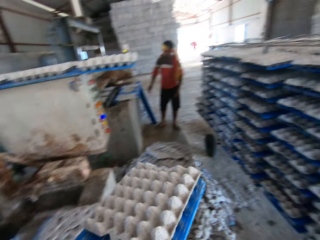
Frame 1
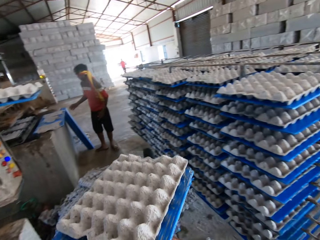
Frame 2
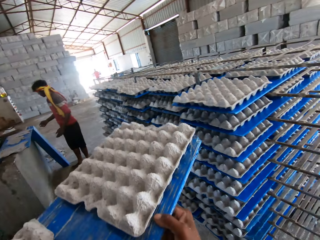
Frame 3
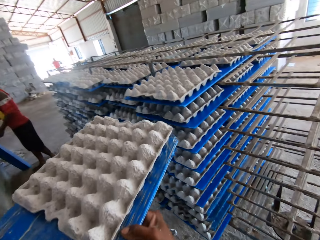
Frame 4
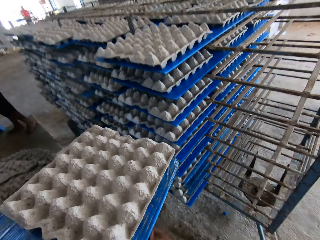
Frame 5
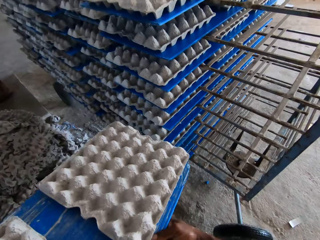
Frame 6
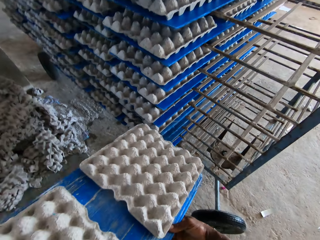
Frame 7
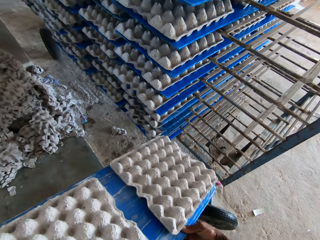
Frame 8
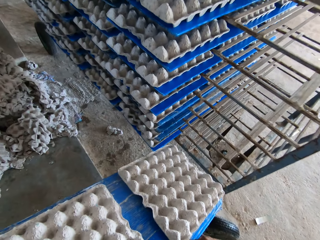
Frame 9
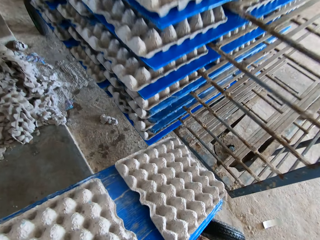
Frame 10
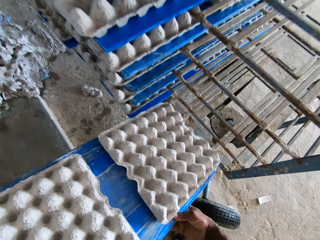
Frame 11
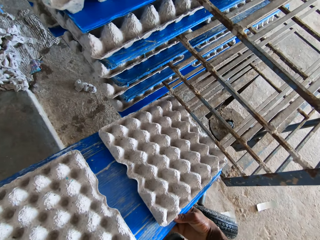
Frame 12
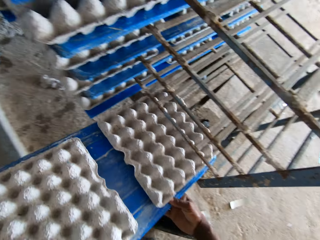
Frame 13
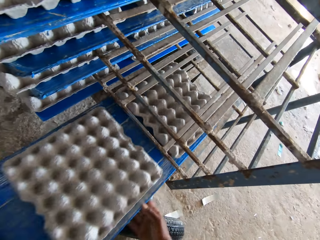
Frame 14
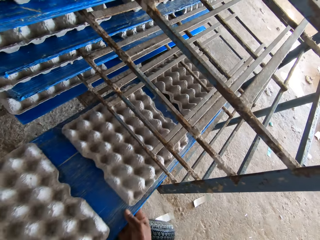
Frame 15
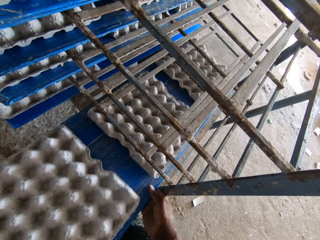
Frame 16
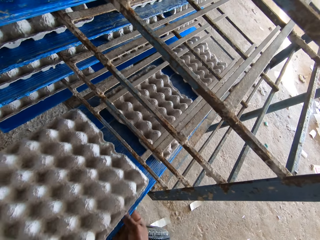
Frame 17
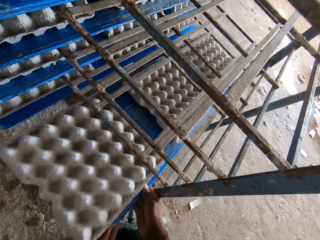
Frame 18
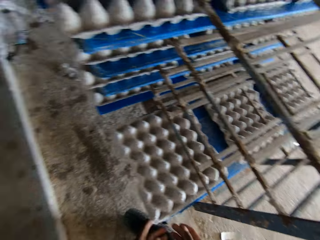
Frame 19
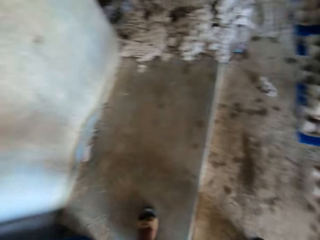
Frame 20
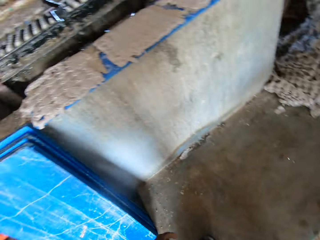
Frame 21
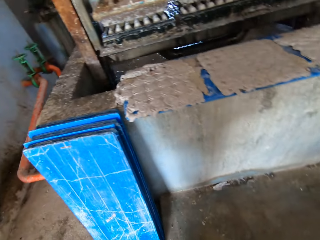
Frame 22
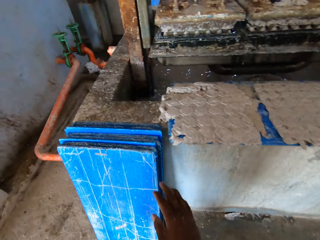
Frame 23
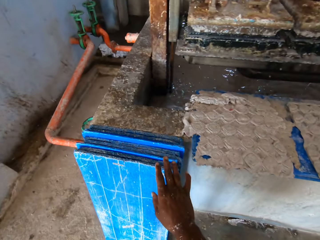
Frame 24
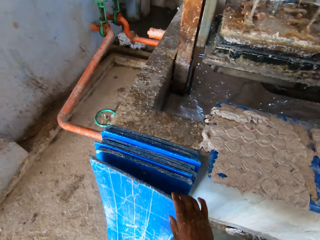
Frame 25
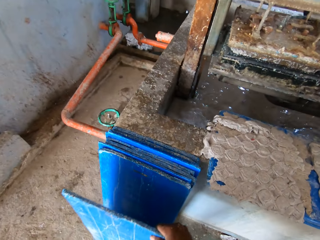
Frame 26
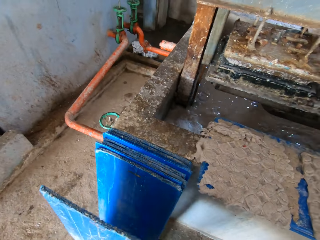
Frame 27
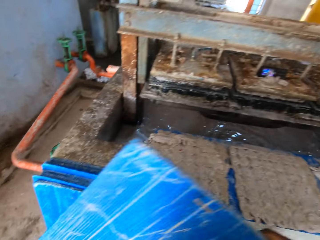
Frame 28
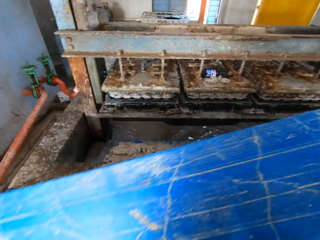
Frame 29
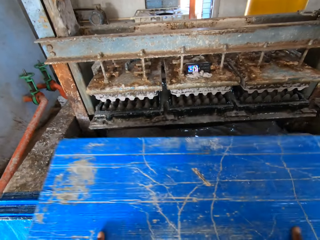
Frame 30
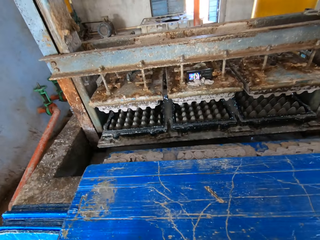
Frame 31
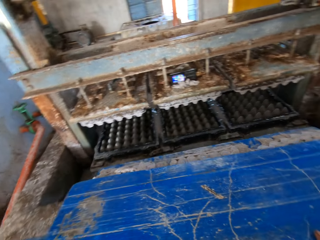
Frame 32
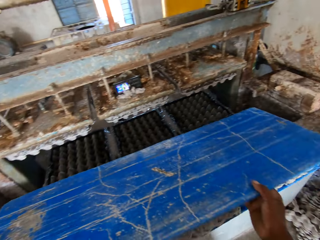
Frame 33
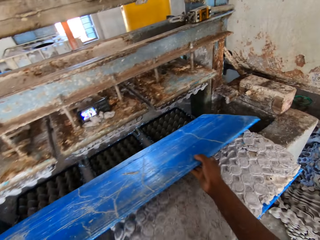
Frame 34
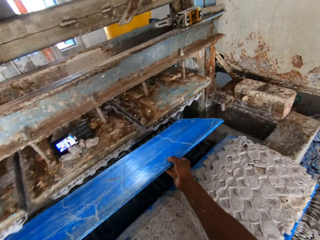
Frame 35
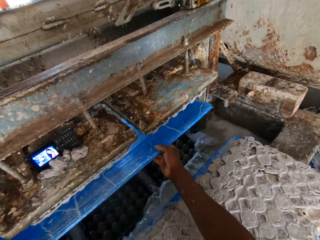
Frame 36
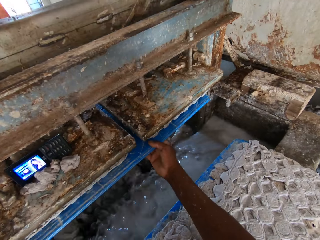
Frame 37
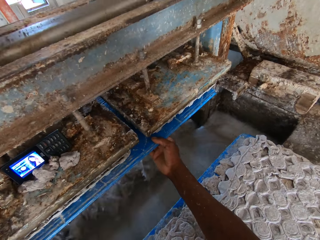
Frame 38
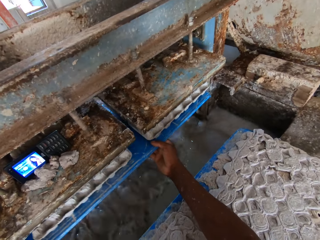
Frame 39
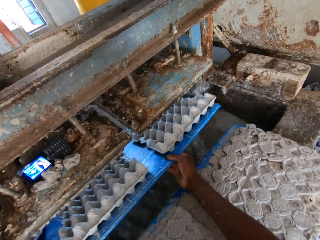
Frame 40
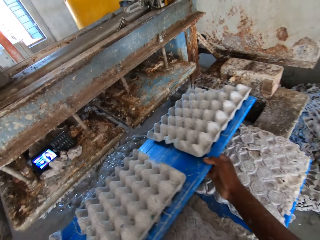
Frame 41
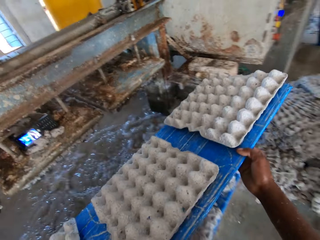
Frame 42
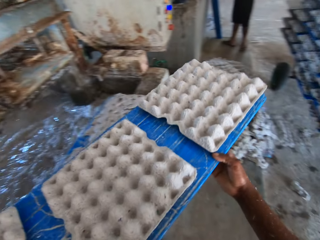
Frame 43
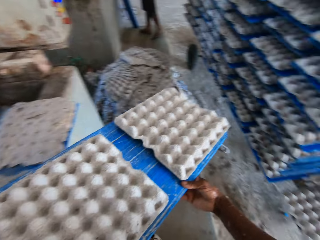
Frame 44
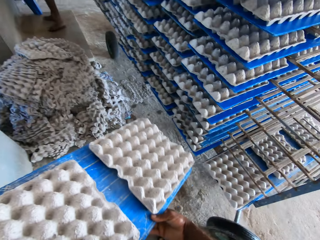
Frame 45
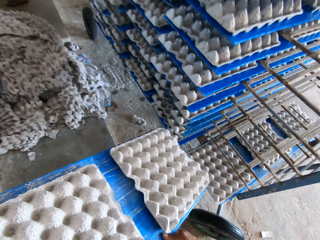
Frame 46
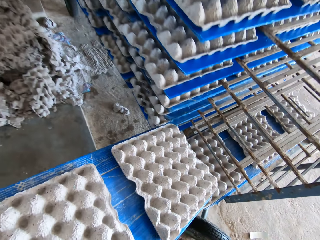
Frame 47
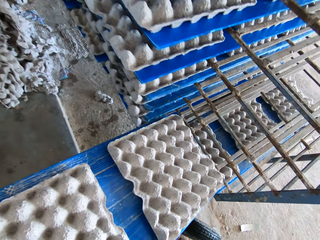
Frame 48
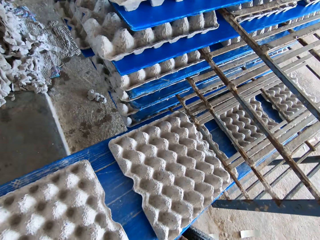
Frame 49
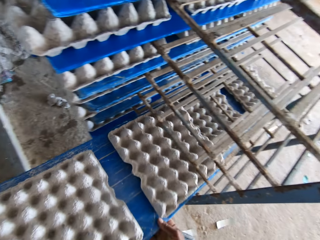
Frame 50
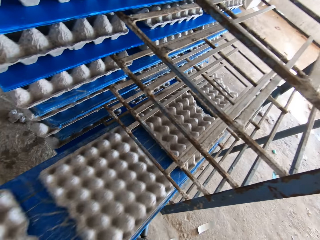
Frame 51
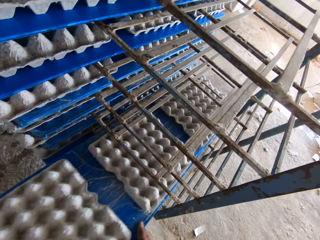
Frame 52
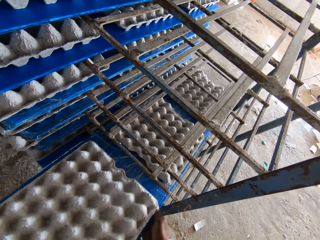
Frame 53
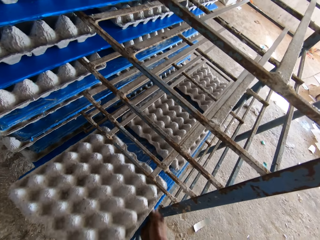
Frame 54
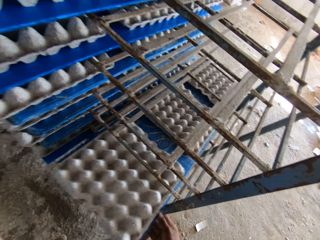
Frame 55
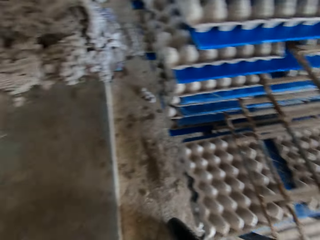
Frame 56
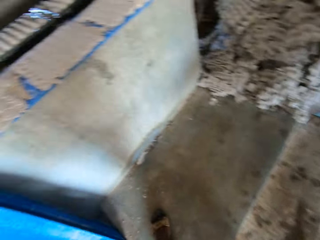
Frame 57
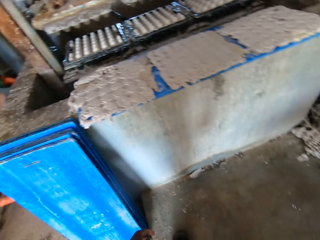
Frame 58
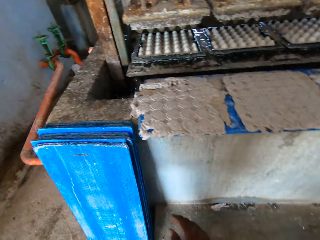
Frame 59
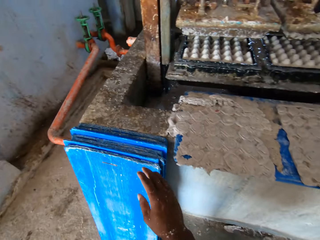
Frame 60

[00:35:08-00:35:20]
A man picks a tray on the floor with his right hand. The camera wearer sets the tray of egg crates in his hands in the shelf in the factory. He picks a tray on the floor with his right hand. He drops the tray in his hands on the slab around the egg crate machine. He puts the tray in his hands in the egg crate machine. He removes the tray in his hands from the egg crate machine, with egg crates on the tray. He sets the tray of egg crates in his hands in the shelf in the factory.

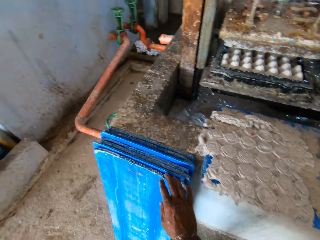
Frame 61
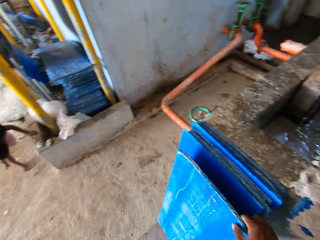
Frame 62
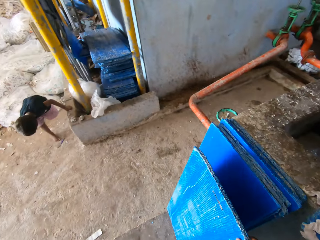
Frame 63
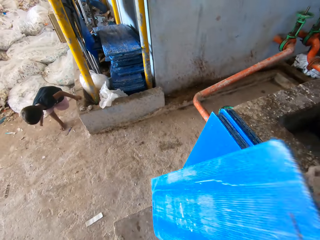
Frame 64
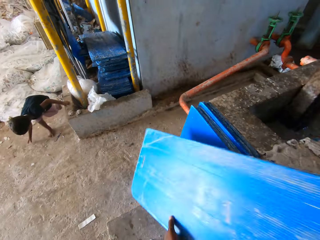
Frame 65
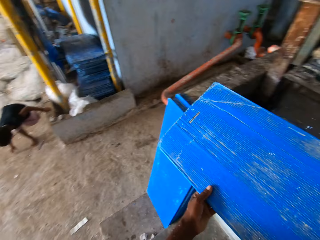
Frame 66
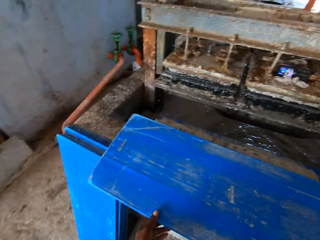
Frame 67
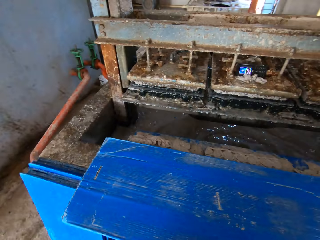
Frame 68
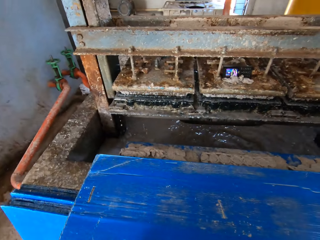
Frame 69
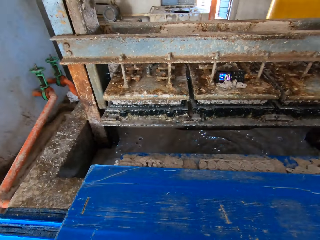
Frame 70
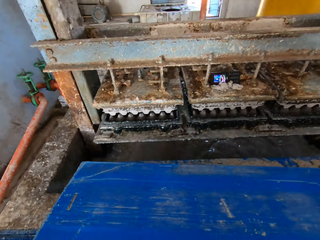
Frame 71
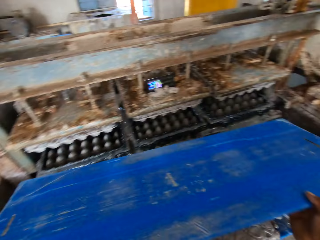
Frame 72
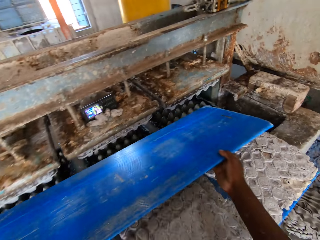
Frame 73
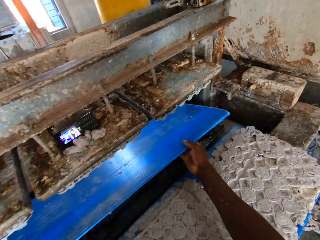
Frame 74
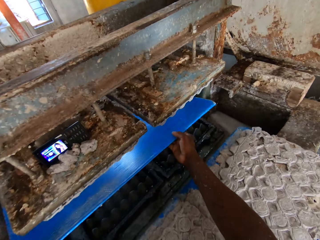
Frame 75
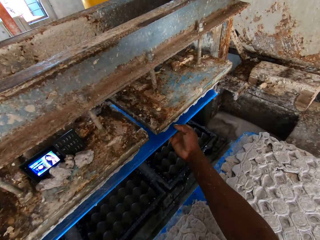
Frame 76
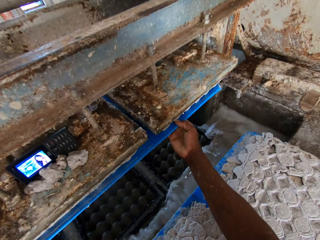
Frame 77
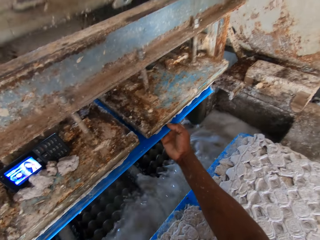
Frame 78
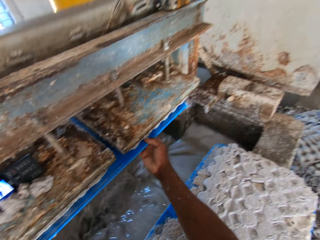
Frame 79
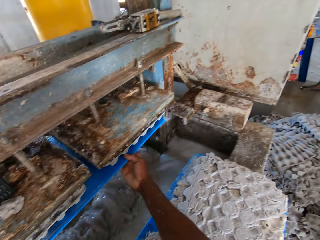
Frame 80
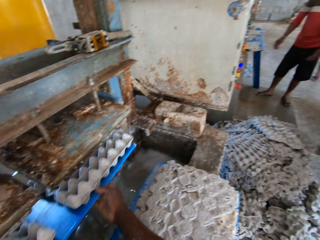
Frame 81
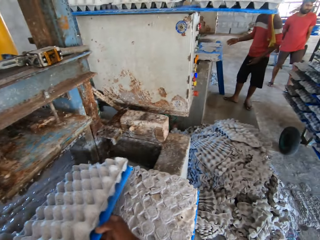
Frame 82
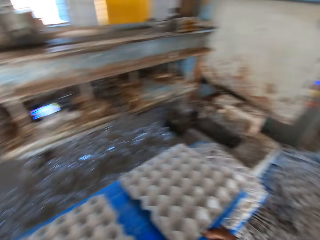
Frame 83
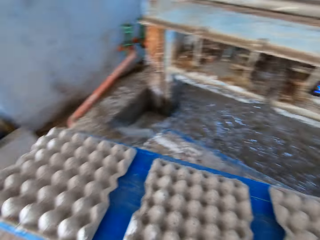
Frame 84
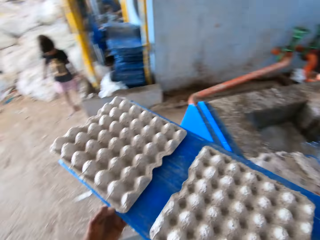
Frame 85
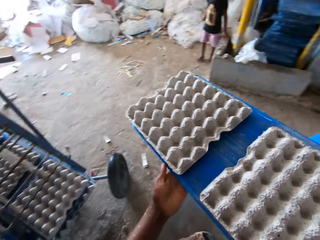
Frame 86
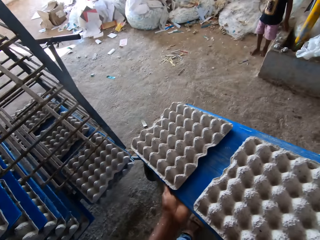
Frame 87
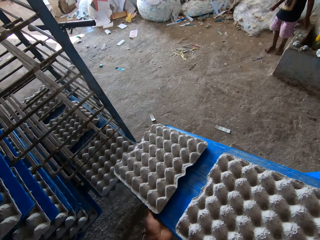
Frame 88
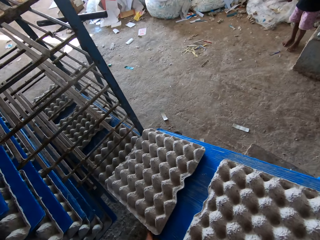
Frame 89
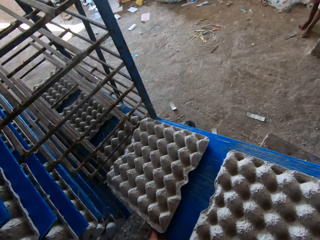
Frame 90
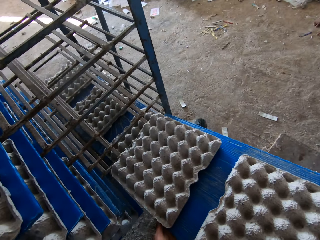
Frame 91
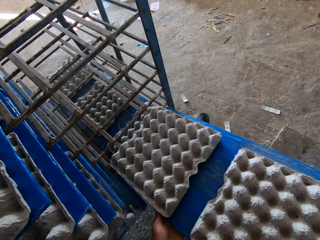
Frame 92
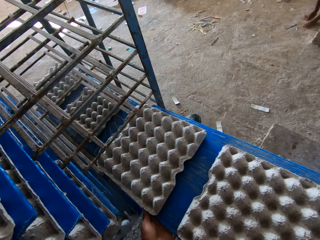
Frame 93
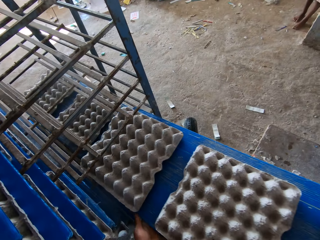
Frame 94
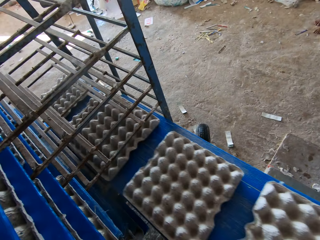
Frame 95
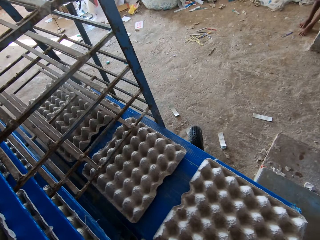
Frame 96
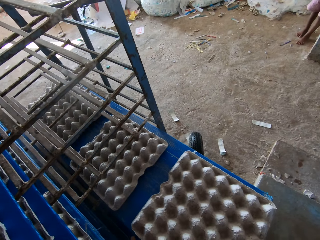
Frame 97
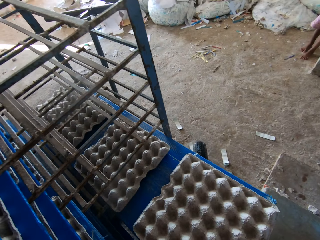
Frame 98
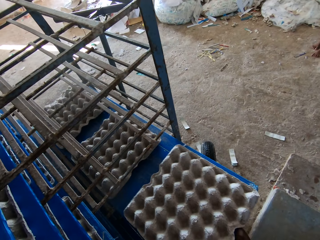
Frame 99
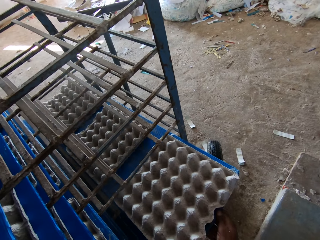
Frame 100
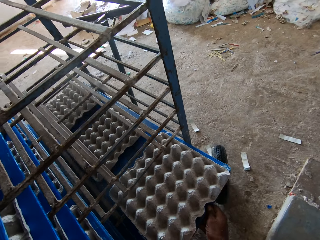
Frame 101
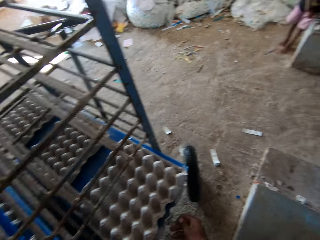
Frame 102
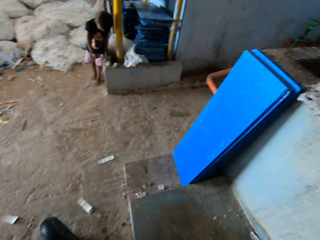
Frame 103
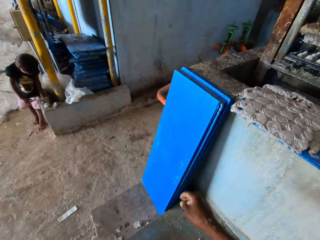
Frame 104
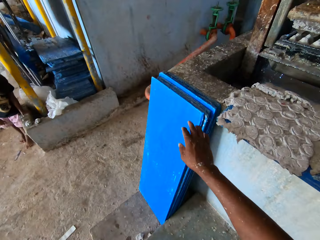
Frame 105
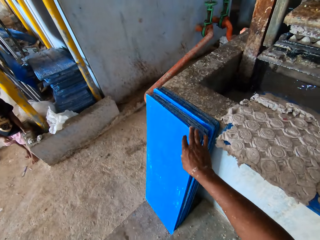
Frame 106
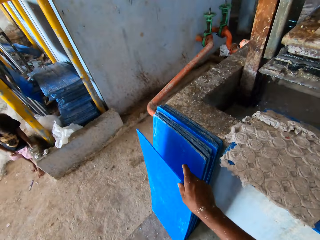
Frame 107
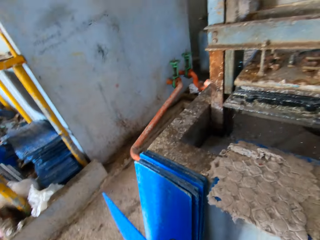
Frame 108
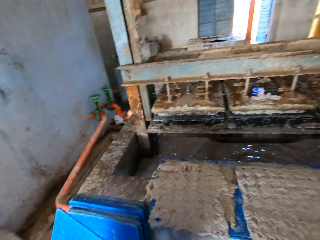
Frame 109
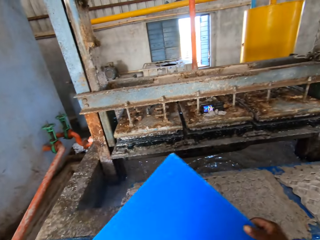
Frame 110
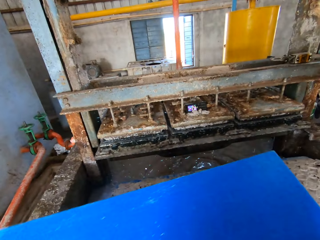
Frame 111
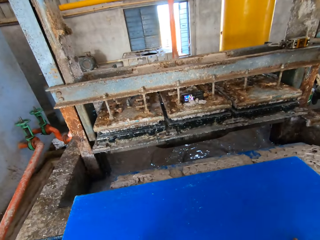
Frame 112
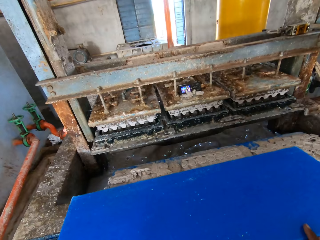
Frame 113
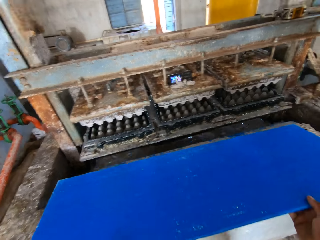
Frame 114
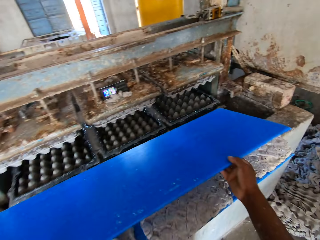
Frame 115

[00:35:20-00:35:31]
A boy plays with sand on the floor with his right hand. The camera wearer picks a tray on the floor with his right hand. He drops the tray in his hands on the slab around the egg crate machine. He puts the tray in his hands in the egg crate machine. A man stands close to another man in the factory. The camera wearer removes the tray in his hands from the egg crate machine, with egg crates on the tray. He sets the tray of egg crates in his hands in the shelf in the factory. The boy plays with paper on a slab with his hands. The camera wearer picks a tray on the floor with his right hand. He drops the tray in his hands on the slab around the egg crate machine.
